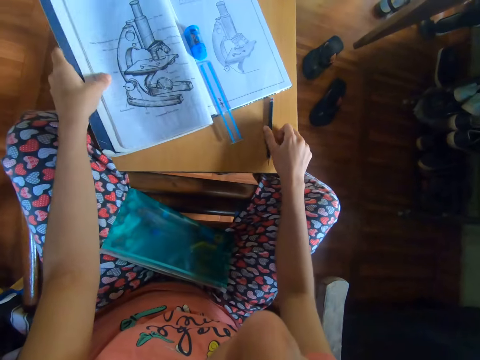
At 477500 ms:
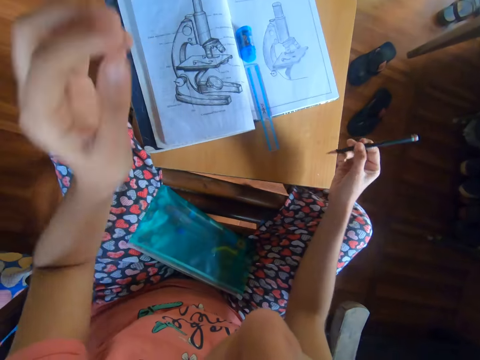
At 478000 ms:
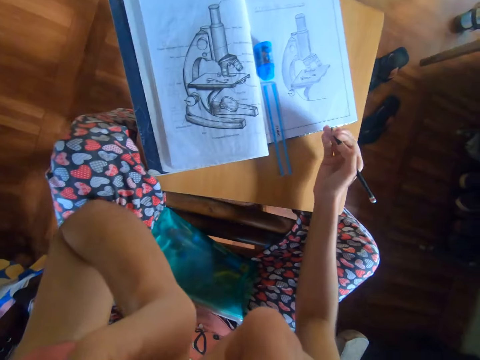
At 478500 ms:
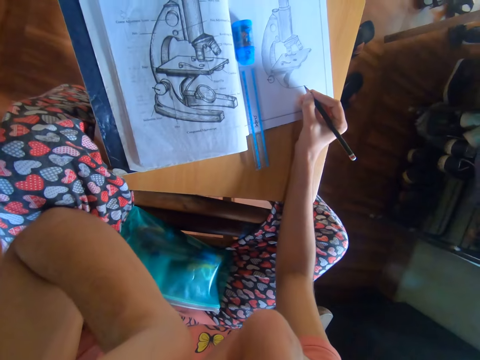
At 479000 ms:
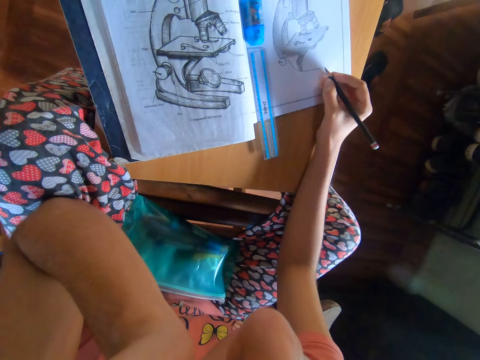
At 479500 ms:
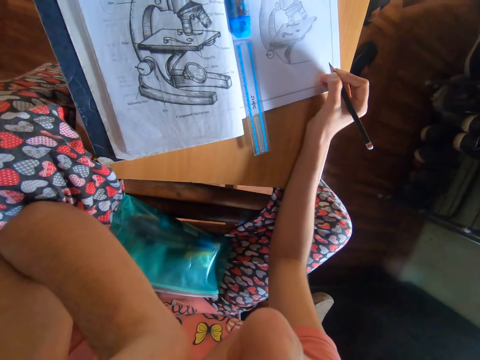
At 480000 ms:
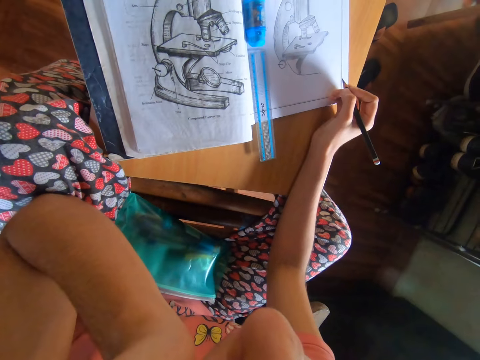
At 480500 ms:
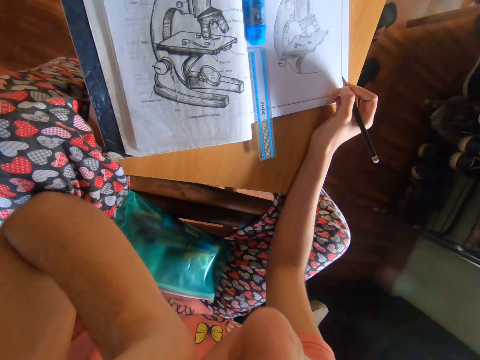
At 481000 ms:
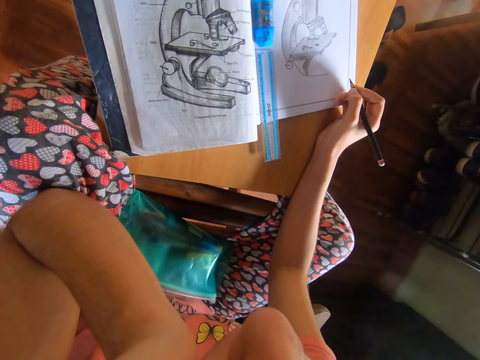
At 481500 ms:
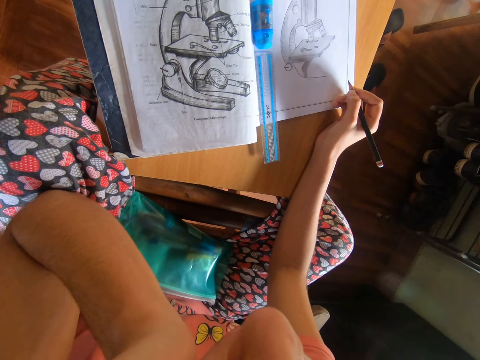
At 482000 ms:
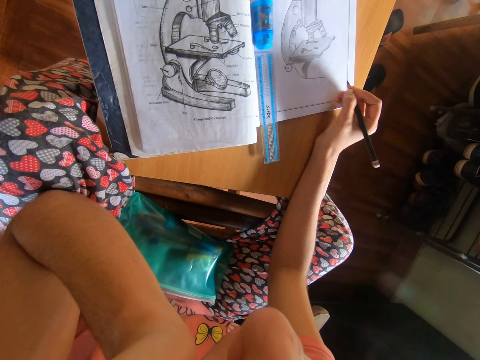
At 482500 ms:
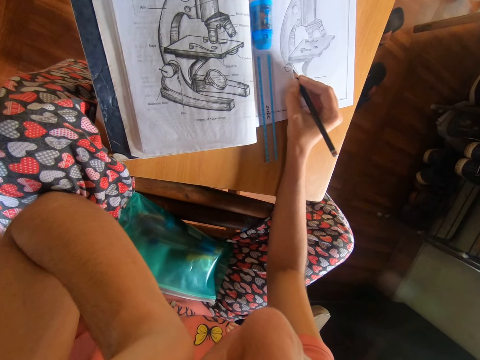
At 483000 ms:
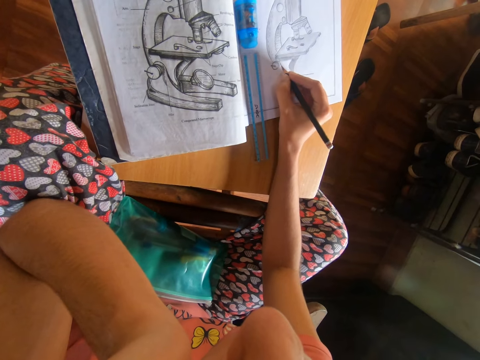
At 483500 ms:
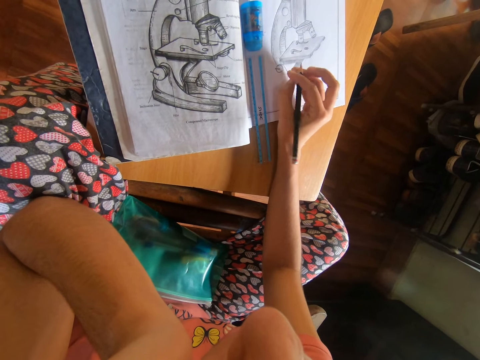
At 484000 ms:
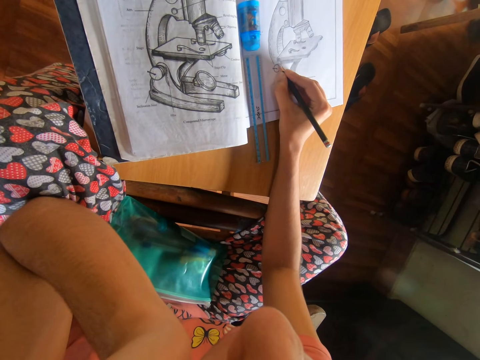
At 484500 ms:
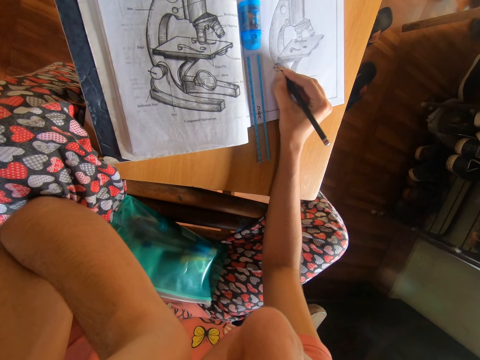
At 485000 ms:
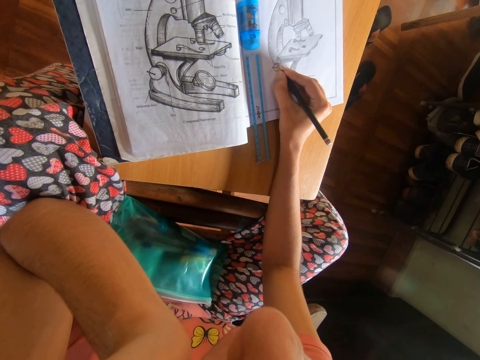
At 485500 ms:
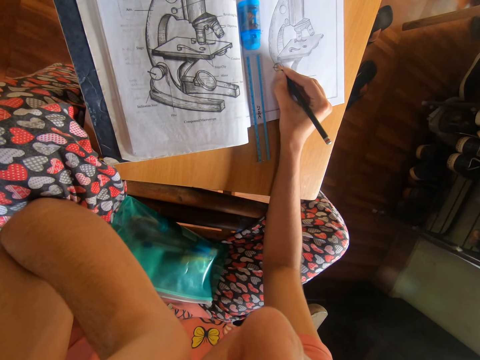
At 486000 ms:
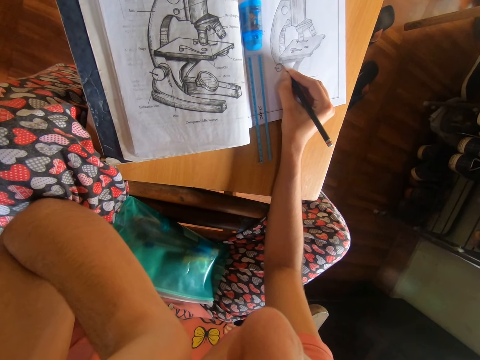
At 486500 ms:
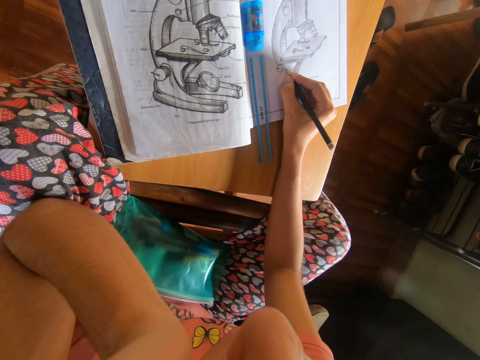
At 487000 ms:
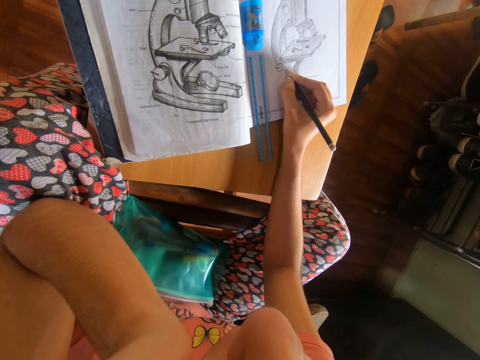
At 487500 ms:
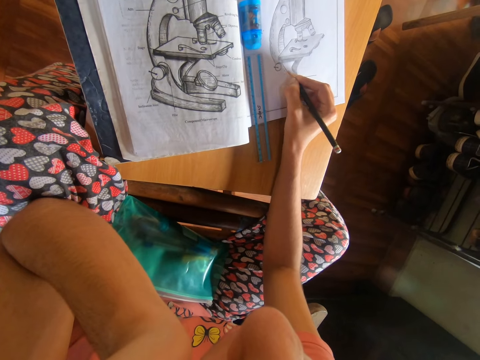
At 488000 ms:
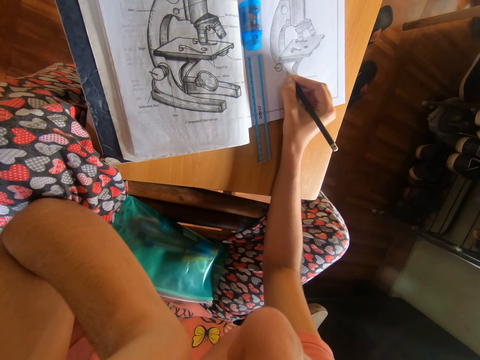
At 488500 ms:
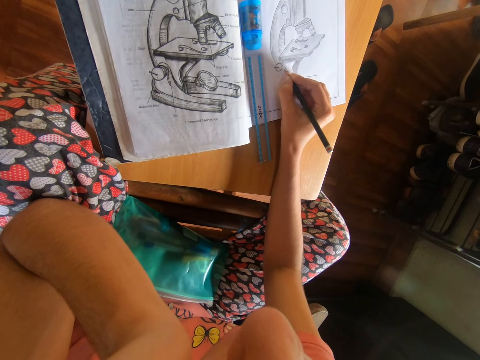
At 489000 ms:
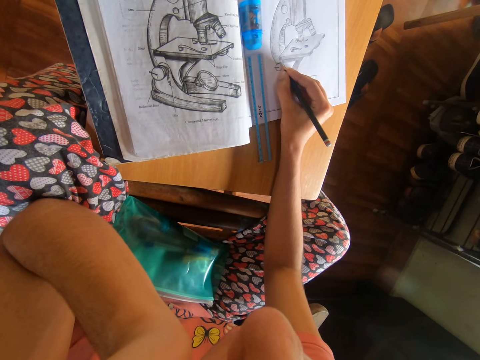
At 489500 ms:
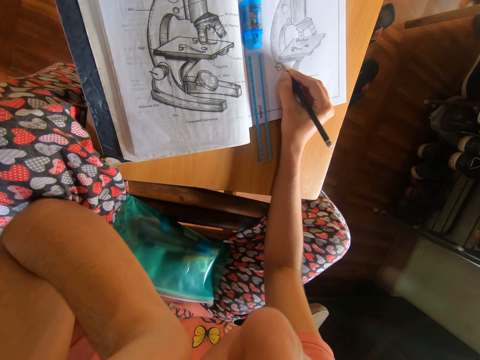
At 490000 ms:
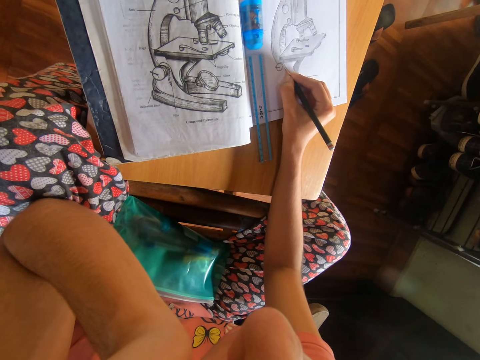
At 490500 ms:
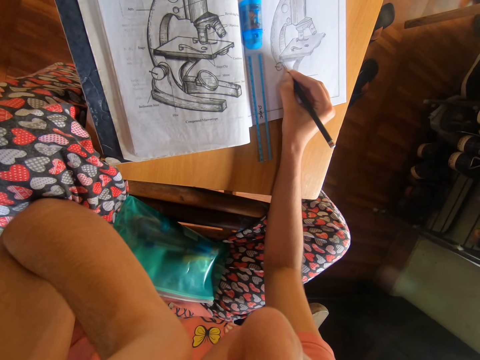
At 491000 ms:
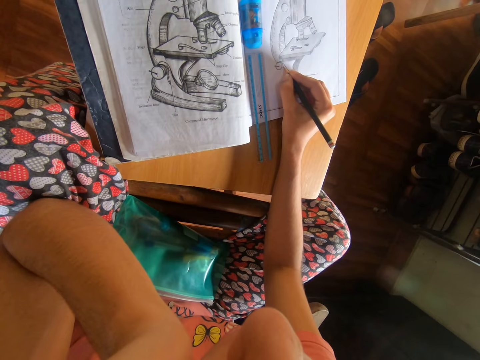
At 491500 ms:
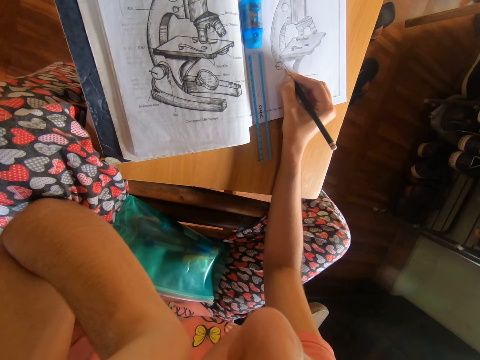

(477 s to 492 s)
The camera wearer places the textbook in his left hand on the book on the table. He picks up the pencil from the table with his right hand. He places his left hand on his face. He places his right hand on the table. He draws the diagram on the book on the table with the pencil in his right hand.

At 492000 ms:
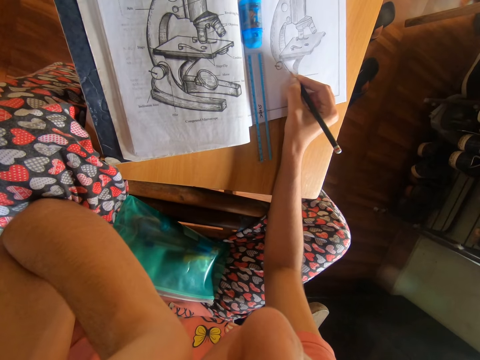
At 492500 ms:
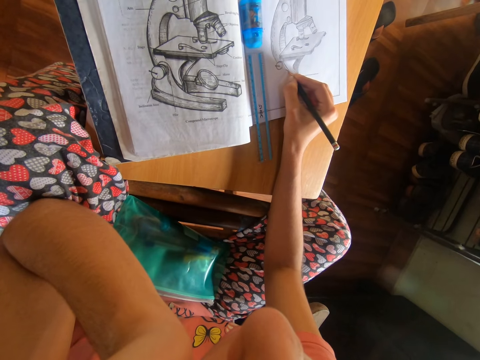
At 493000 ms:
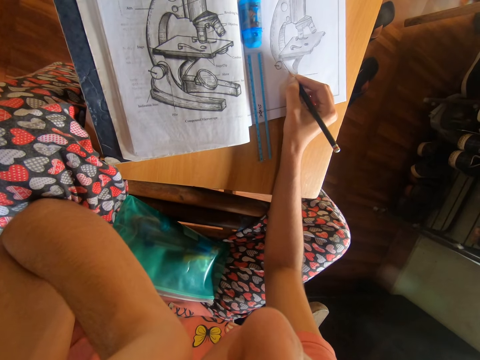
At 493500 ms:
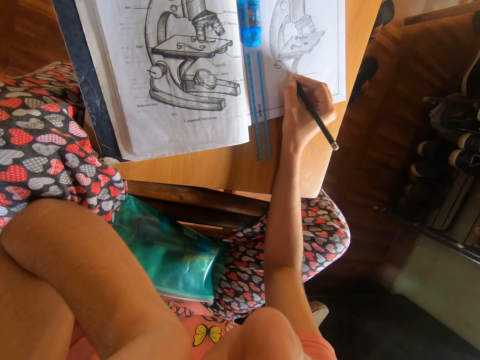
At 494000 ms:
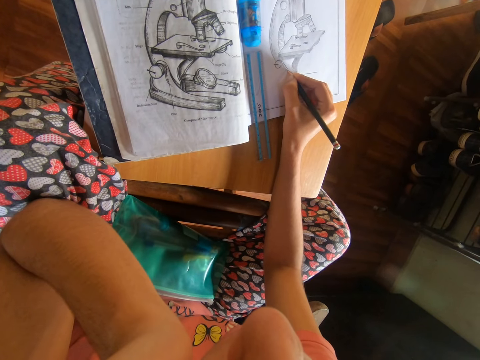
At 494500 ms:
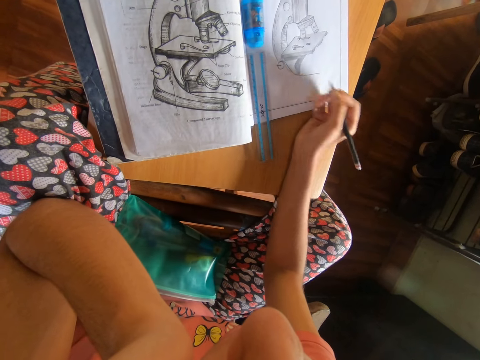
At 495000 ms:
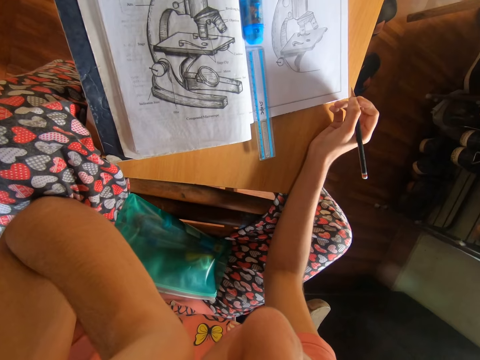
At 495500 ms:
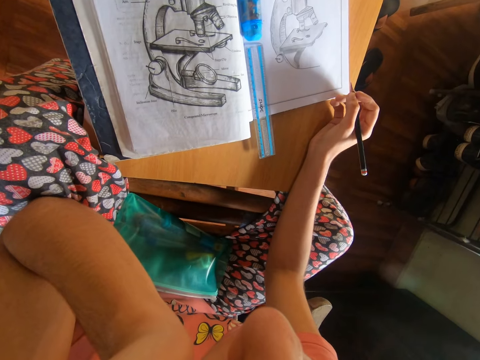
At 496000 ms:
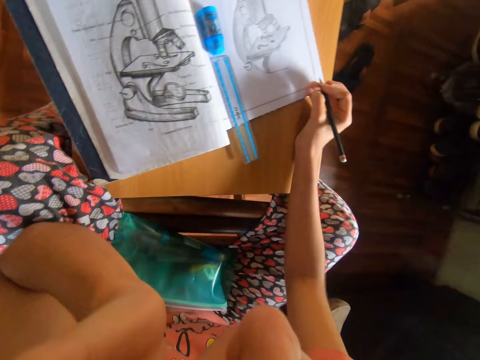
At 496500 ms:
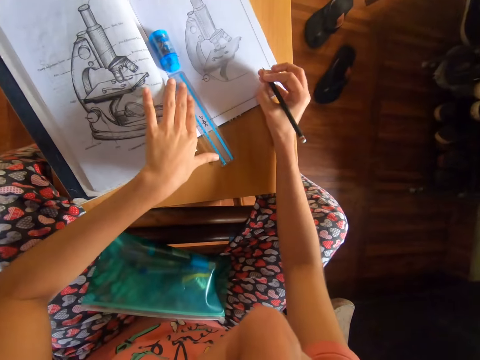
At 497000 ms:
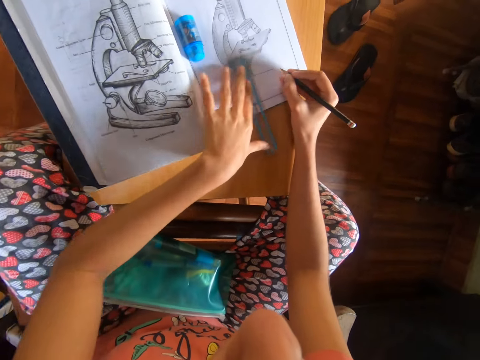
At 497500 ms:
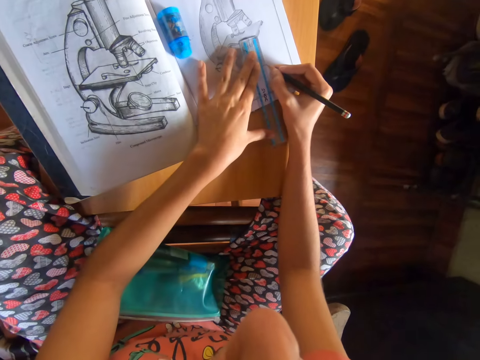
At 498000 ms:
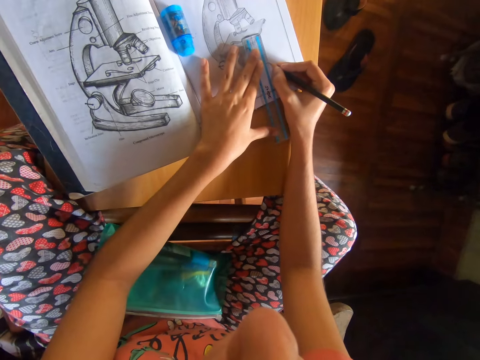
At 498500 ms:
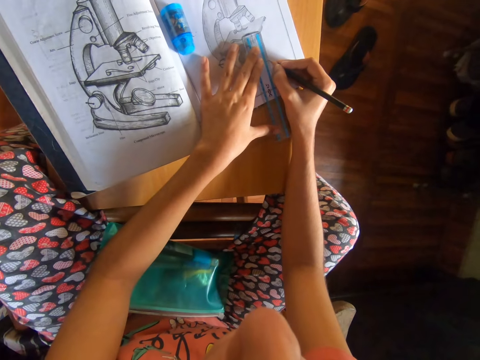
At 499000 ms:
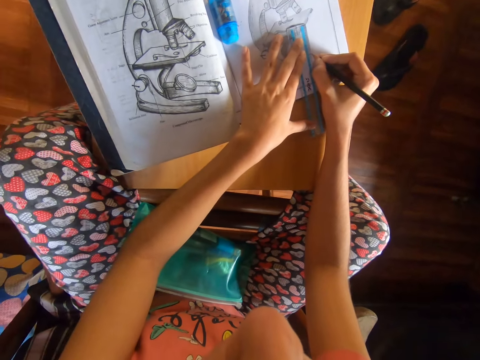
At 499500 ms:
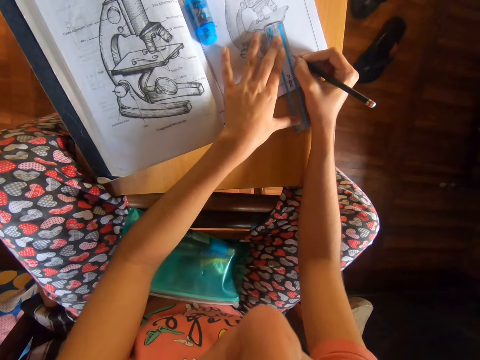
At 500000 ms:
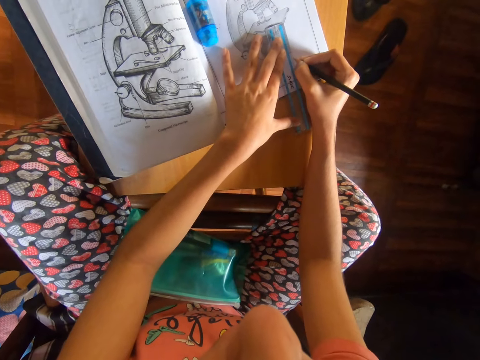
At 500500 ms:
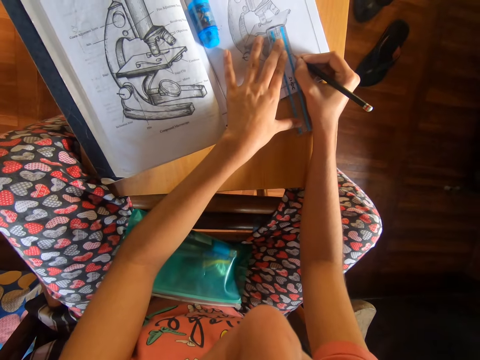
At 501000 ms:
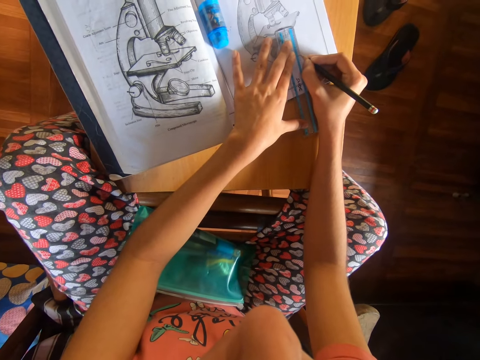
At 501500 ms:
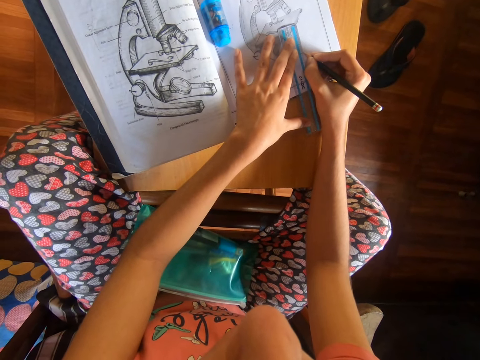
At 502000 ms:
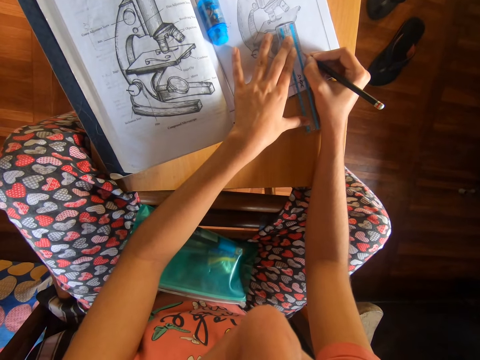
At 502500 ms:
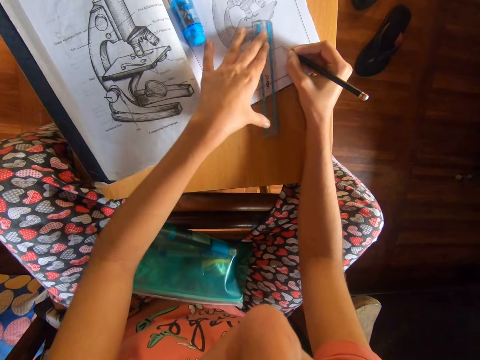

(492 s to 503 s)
The camera wearer moves the ruler on the book with his left hand. He draws a line with the ruler. He draws the diagram on the book on the table with the pencil in his right hand. He moves the ruler on the book on the table with his left hand.
